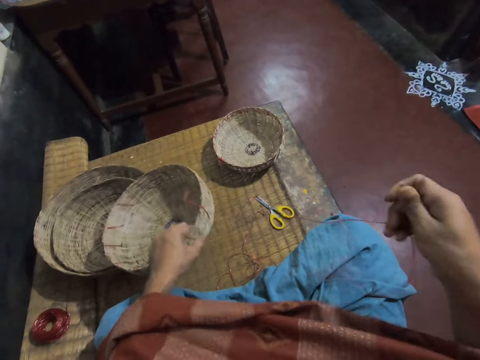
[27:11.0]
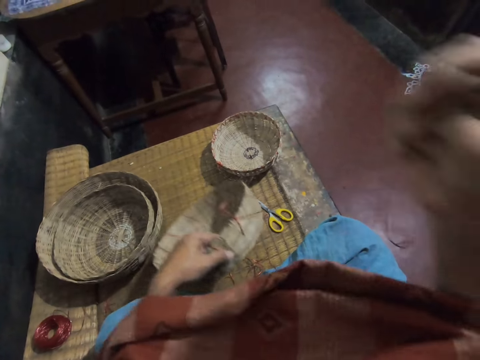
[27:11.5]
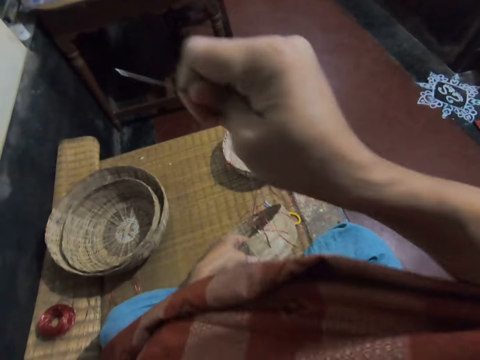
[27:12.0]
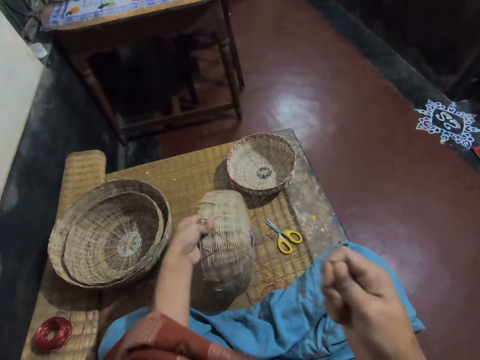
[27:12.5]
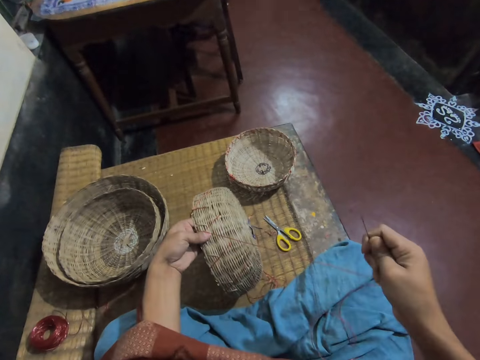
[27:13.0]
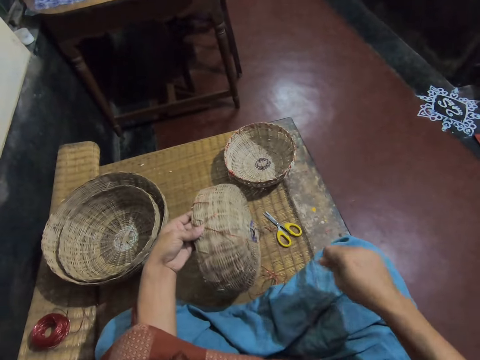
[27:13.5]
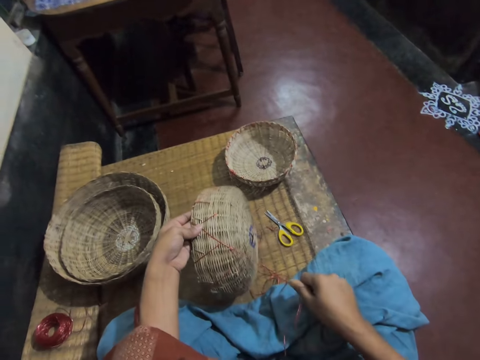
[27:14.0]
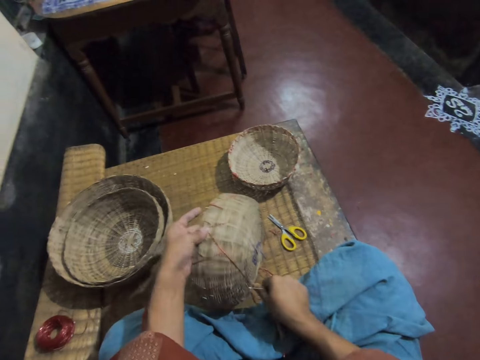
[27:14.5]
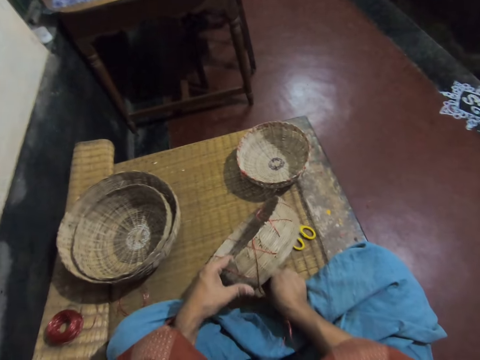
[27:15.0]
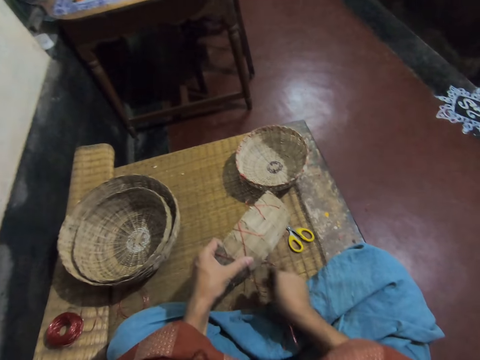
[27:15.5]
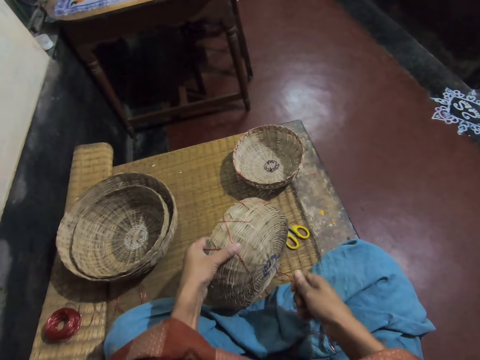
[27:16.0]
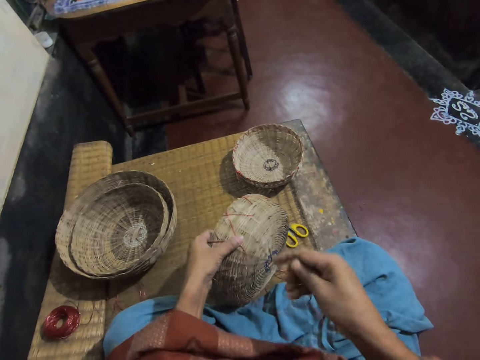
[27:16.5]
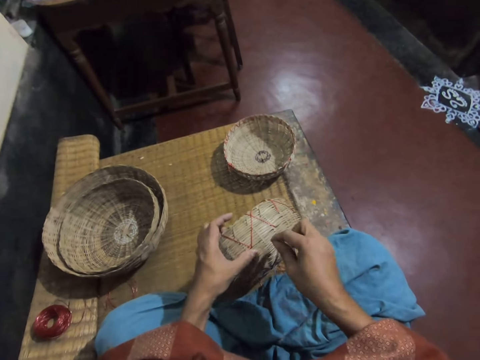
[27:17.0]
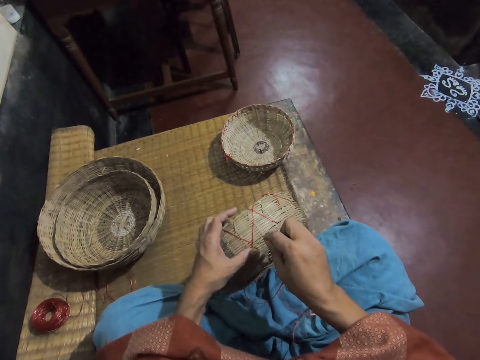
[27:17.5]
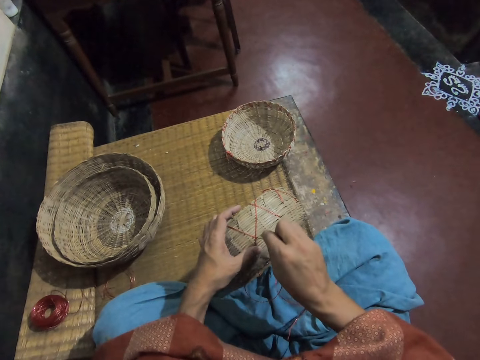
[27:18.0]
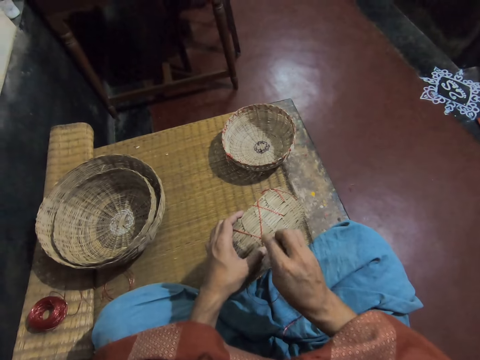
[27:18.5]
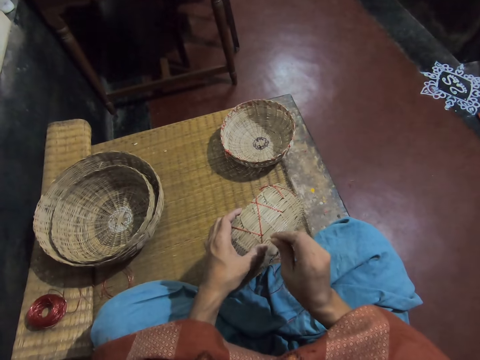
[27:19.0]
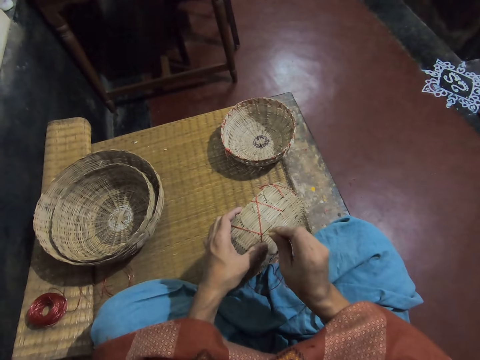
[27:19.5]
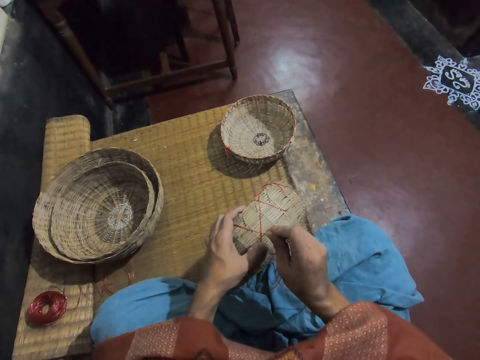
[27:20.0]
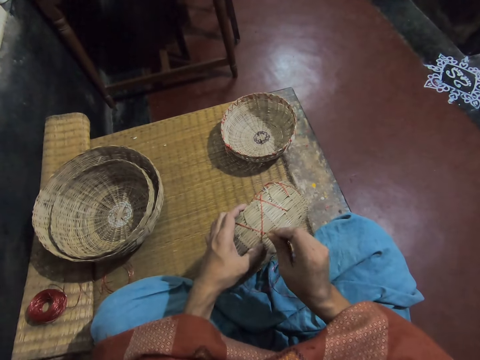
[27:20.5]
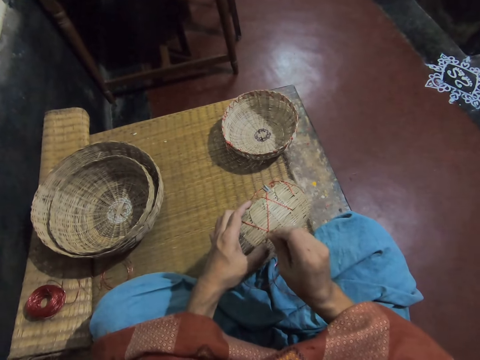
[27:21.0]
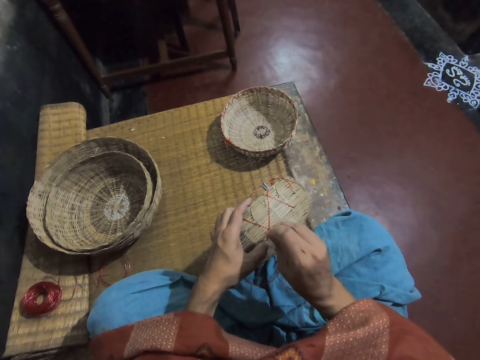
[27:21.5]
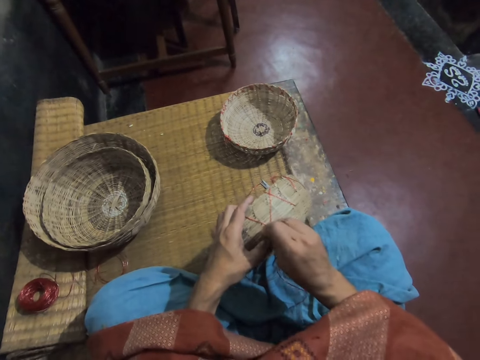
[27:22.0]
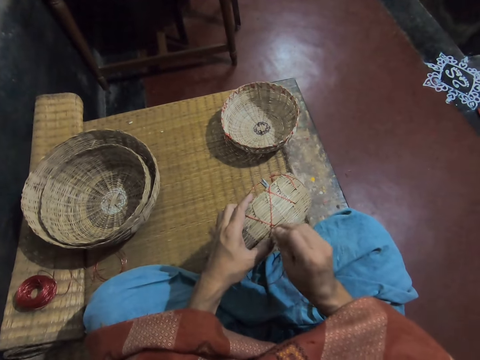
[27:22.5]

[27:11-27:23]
The camera wearer pulls the thread. They turn the basket. They adjust the thread on the basket. They weave the basket.

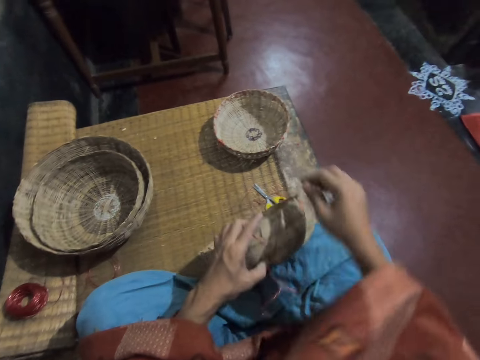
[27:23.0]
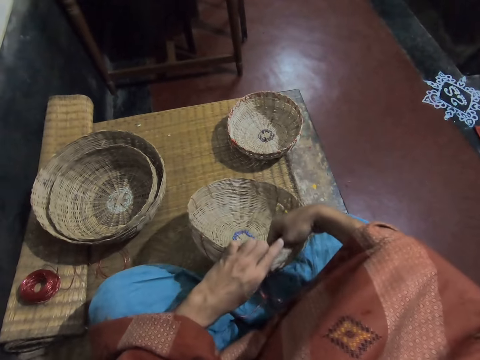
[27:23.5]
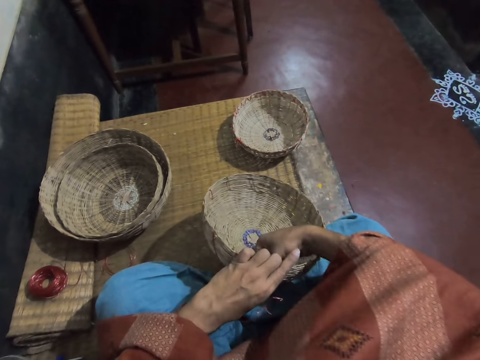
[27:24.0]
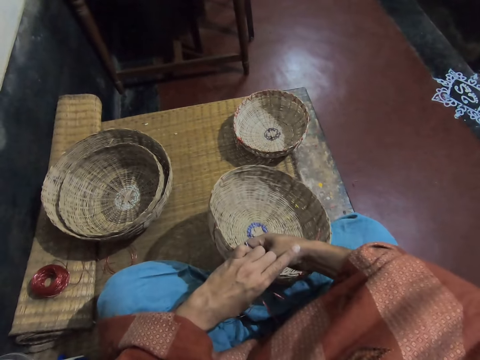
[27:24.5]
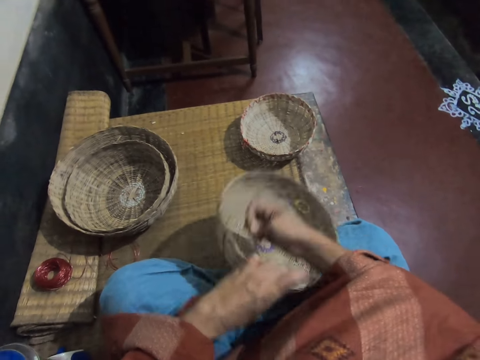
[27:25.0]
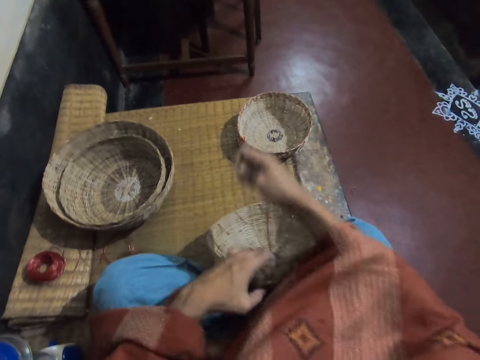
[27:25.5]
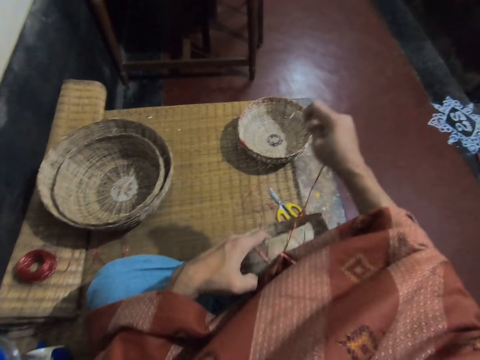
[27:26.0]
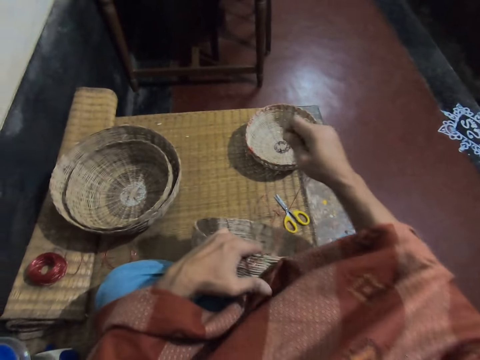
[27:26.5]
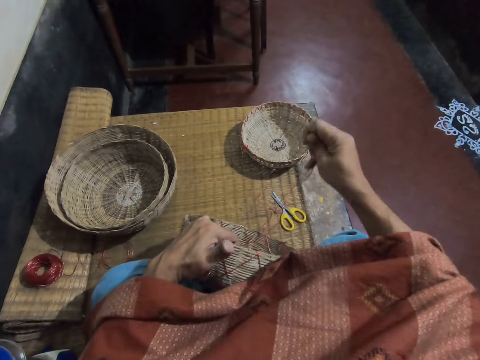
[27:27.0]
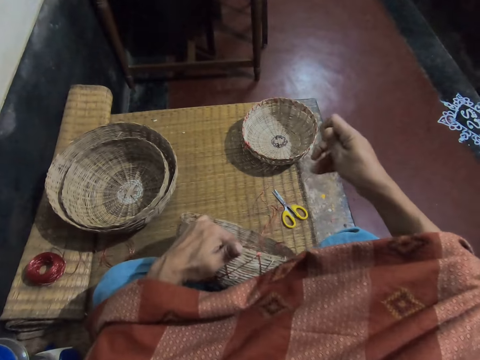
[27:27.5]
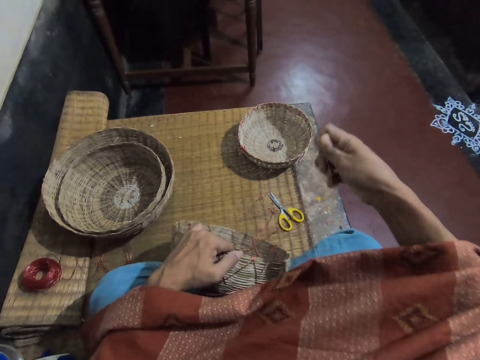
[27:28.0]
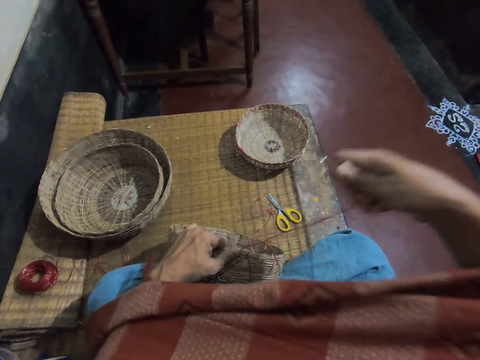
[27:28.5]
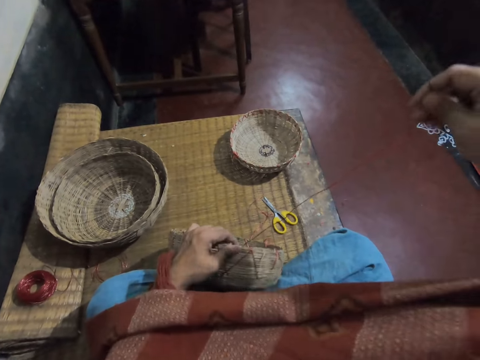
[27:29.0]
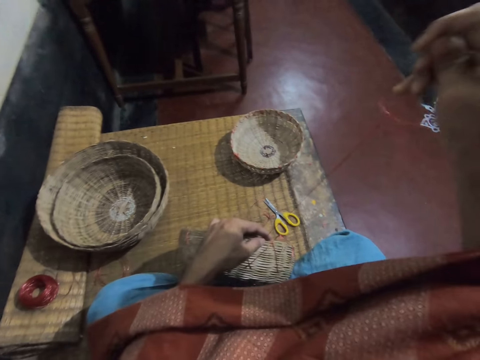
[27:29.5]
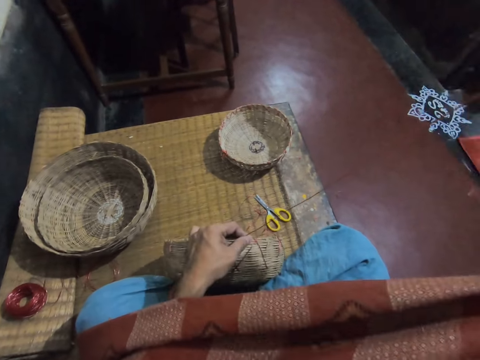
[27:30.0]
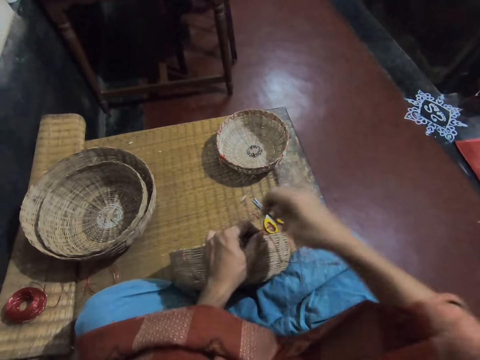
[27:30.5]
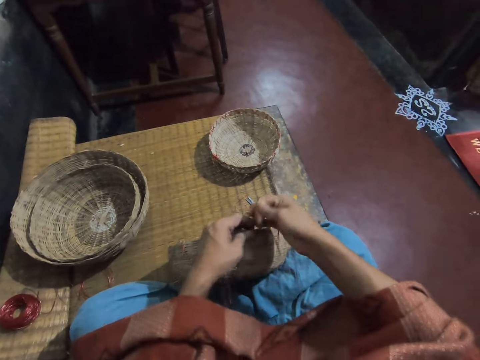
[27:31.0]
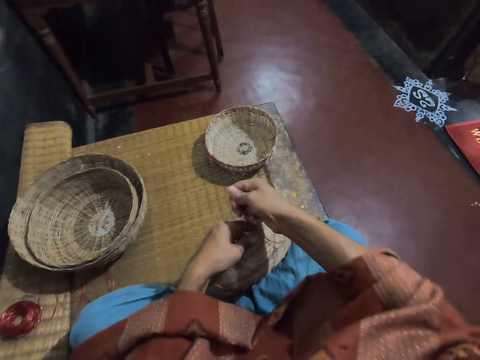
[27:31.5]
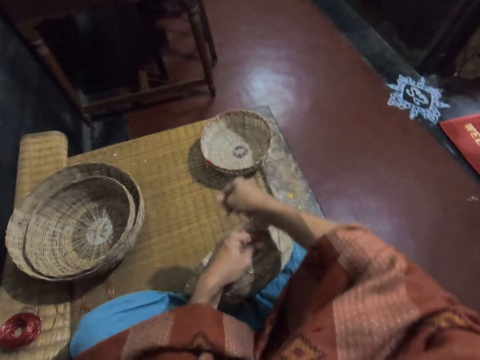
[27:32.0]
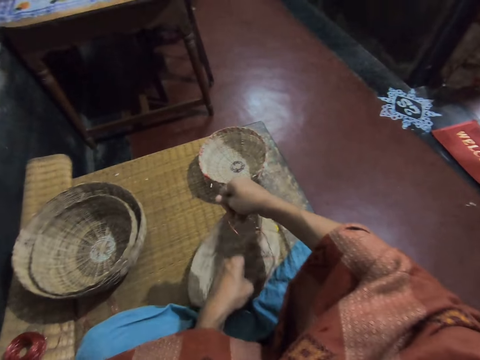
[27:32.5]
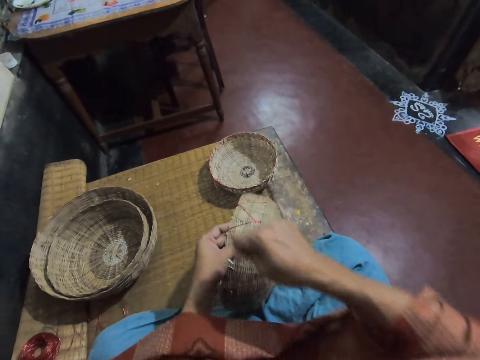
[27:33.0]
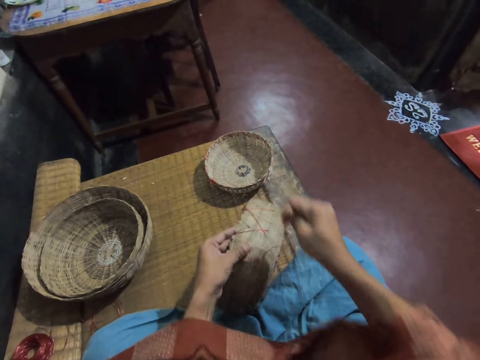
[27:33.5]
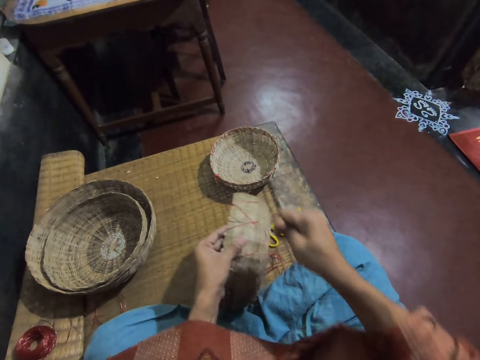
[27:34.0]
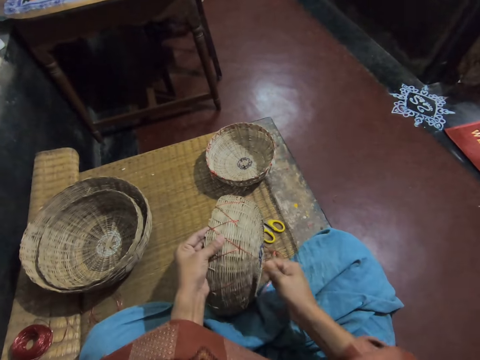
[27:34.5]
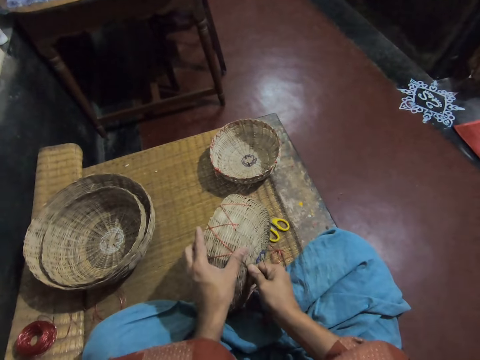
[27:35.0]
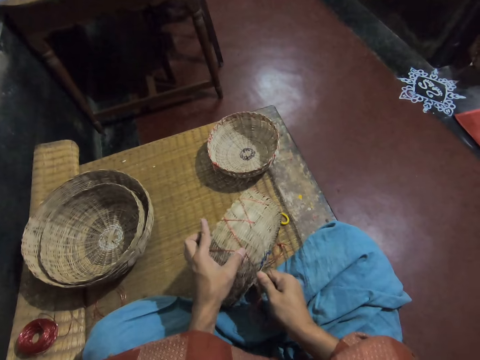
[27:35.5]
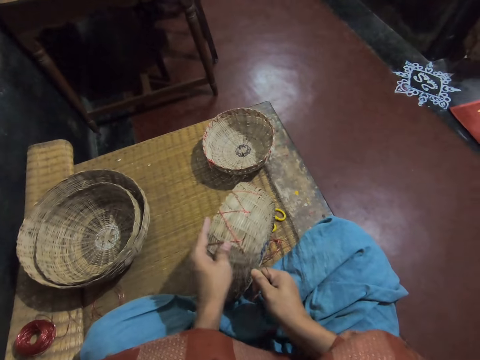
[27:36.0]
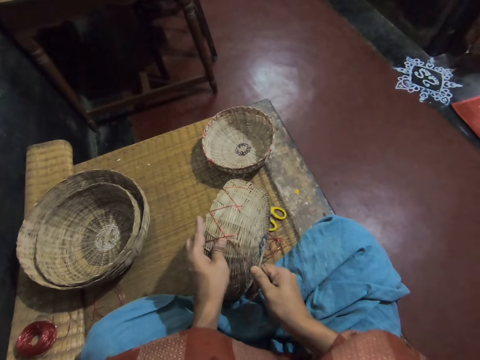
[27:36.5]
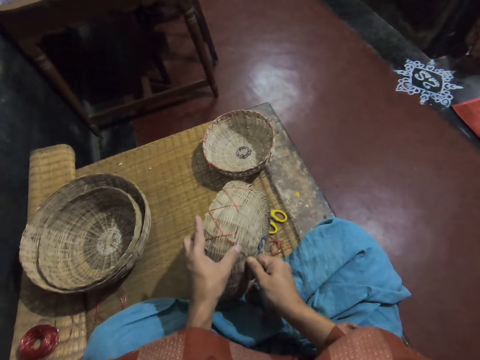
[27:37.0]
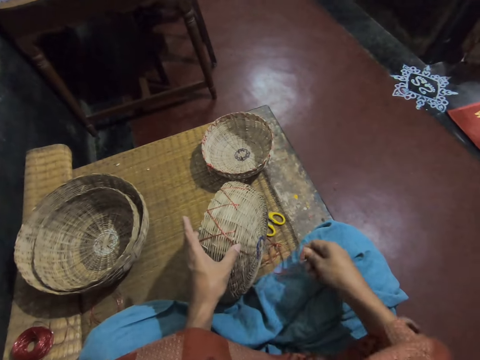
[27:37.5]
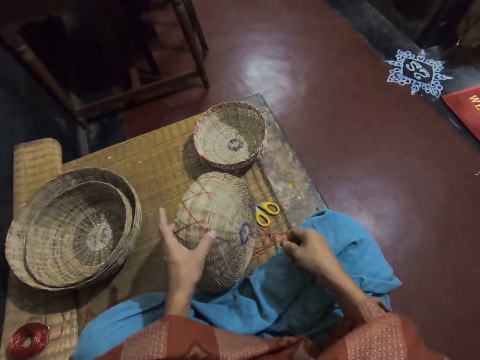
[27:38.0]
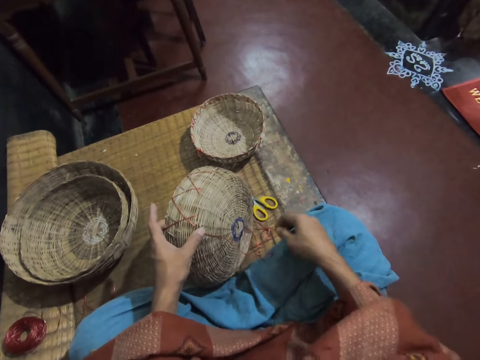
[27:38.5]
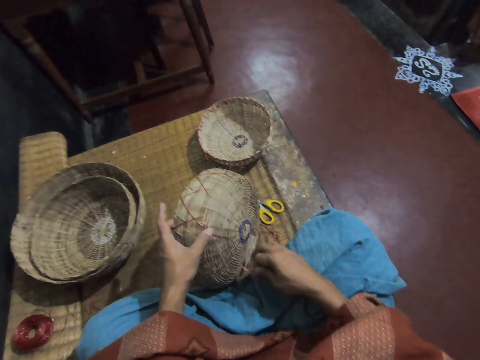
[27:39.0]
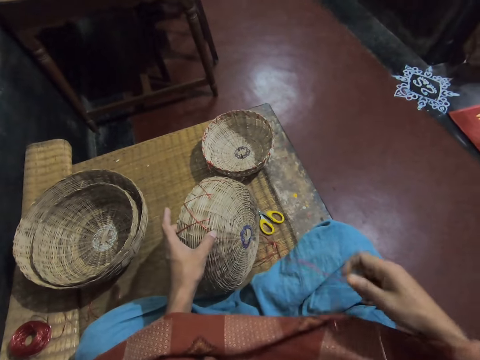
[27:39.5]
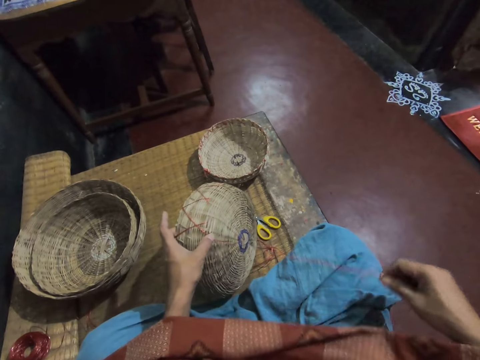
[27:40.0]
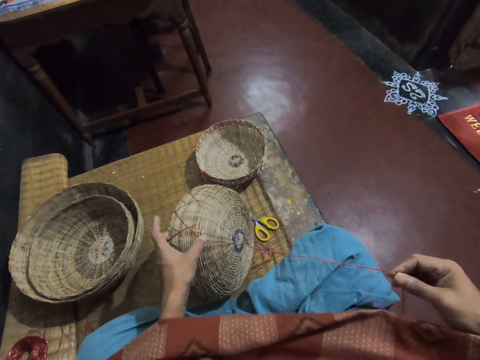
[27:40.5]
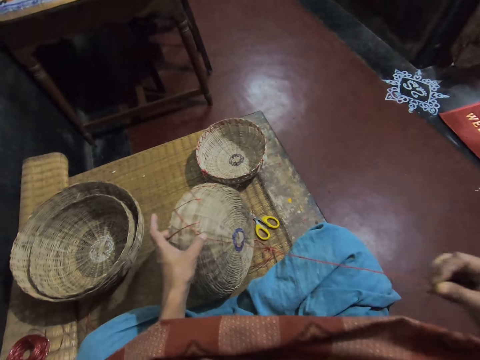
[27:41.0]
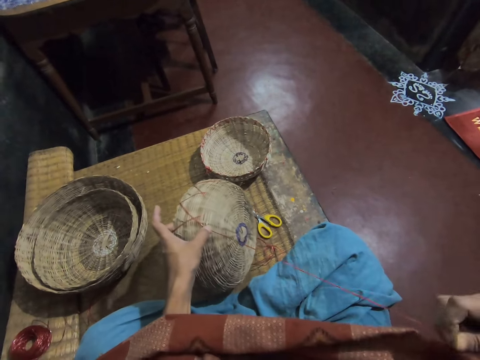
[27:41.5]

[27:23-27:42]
The camera wearer pulls a thread. They adjust the thread on the basket. They pull the thread.
